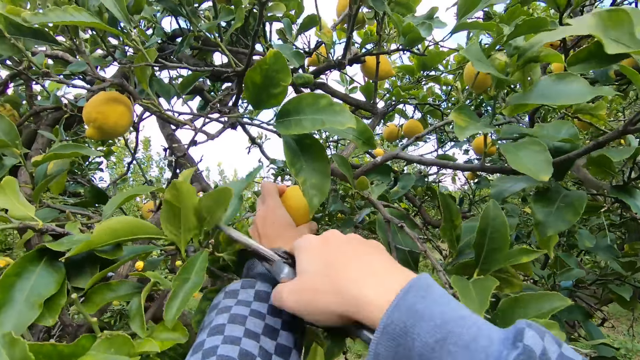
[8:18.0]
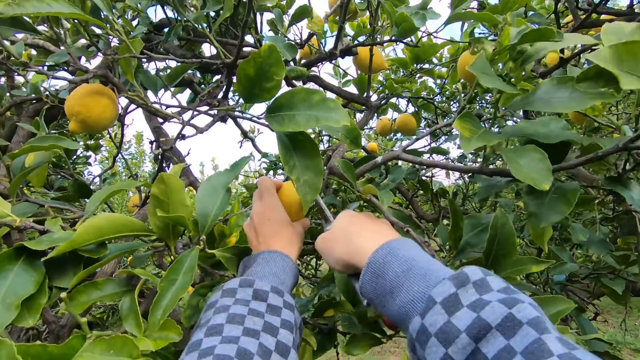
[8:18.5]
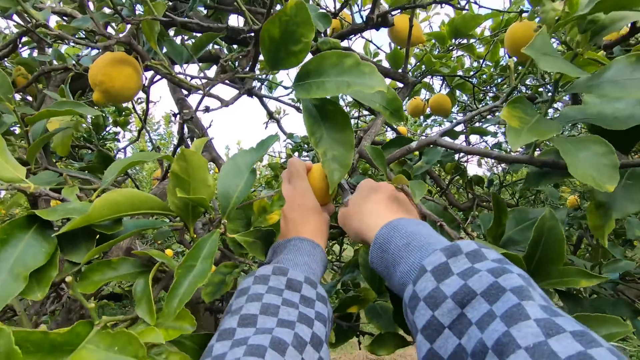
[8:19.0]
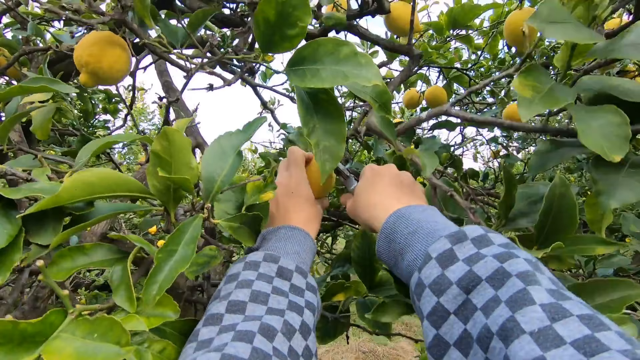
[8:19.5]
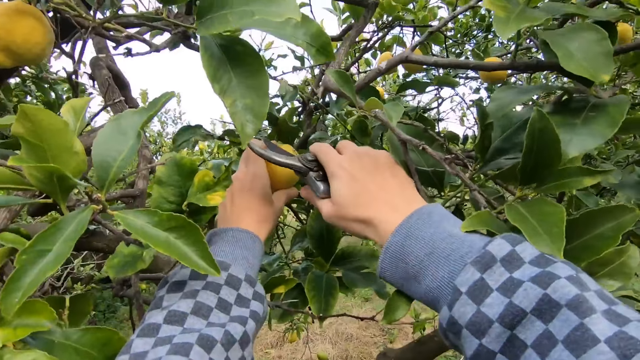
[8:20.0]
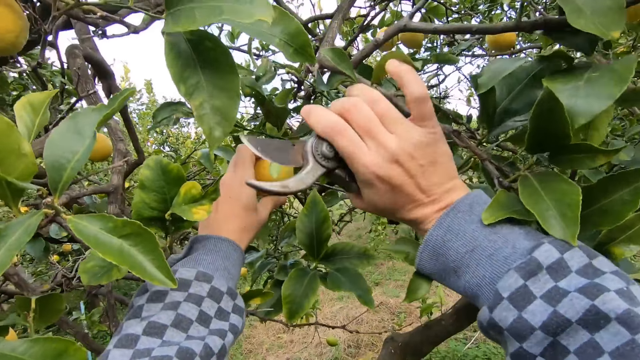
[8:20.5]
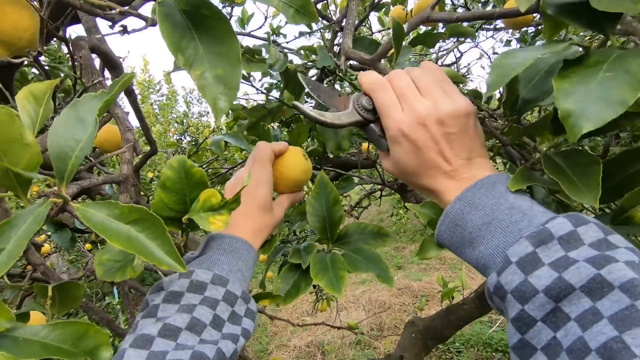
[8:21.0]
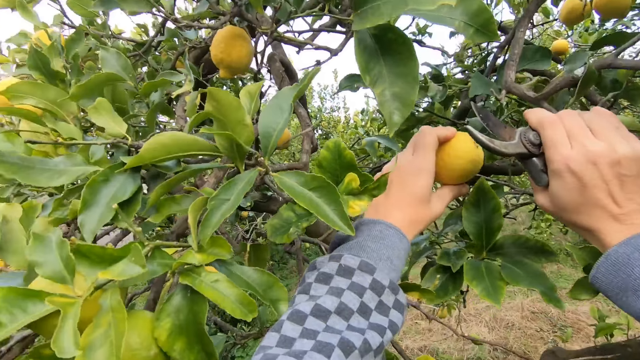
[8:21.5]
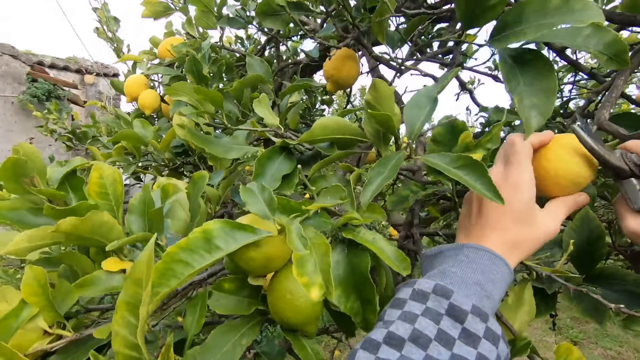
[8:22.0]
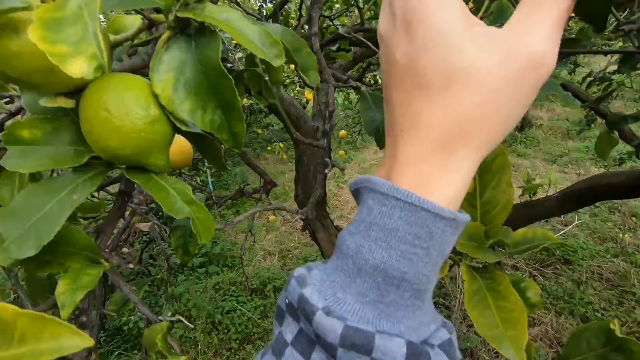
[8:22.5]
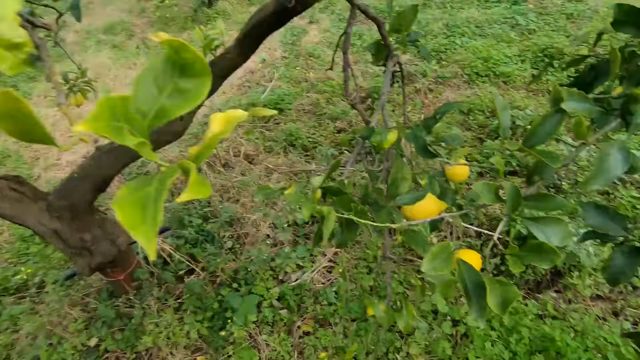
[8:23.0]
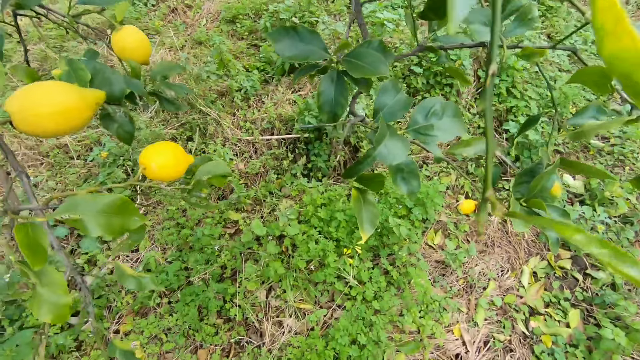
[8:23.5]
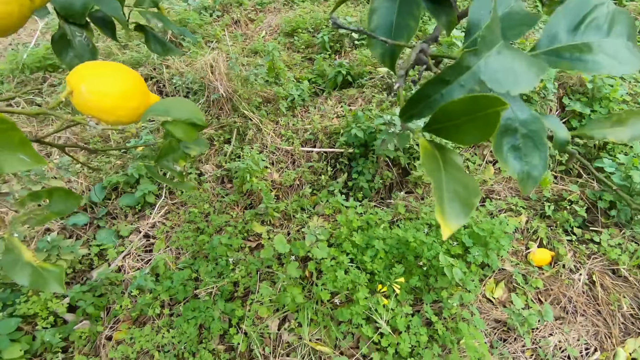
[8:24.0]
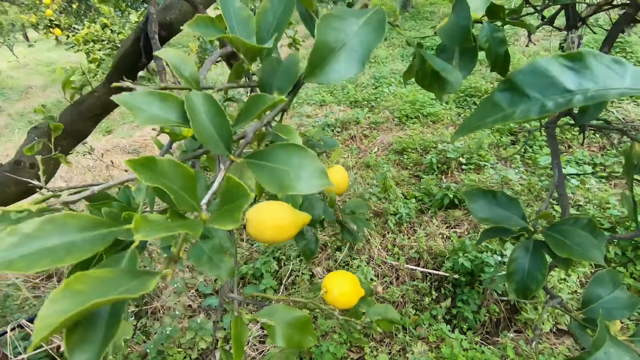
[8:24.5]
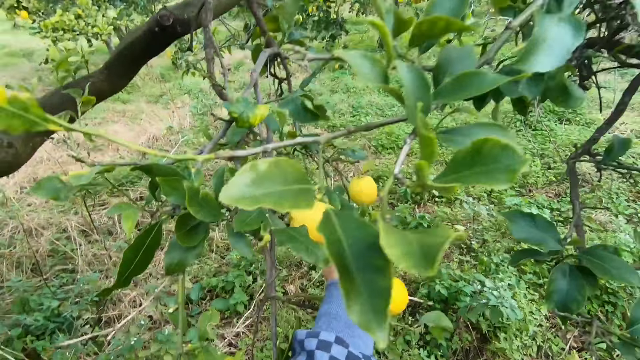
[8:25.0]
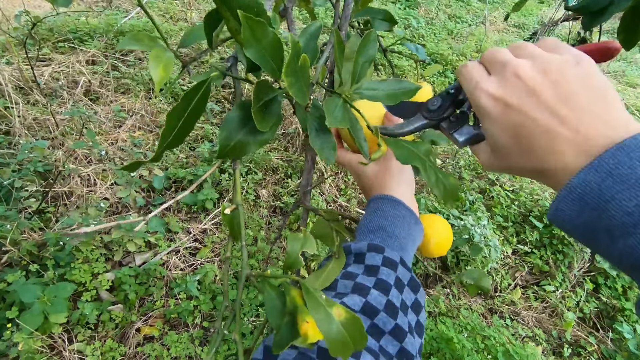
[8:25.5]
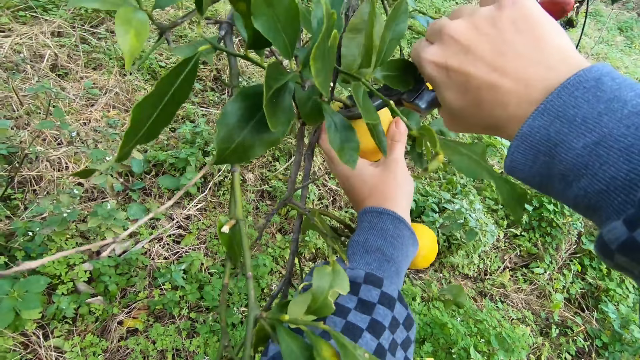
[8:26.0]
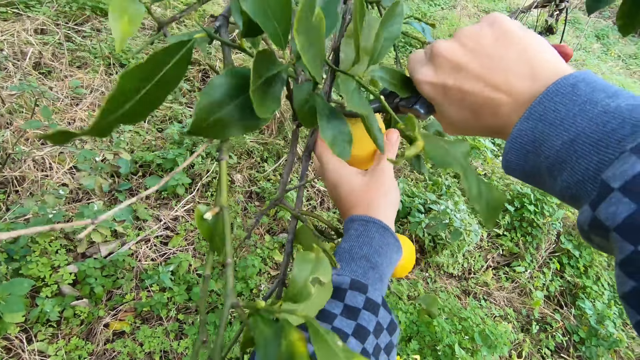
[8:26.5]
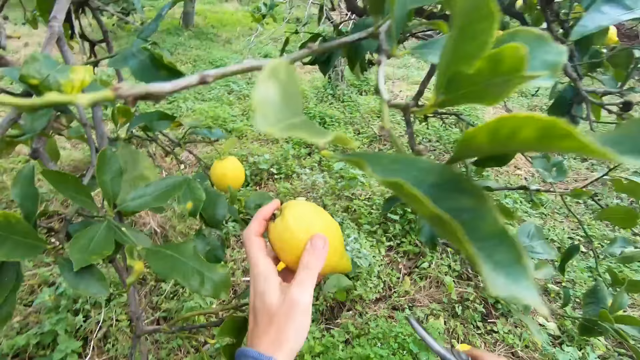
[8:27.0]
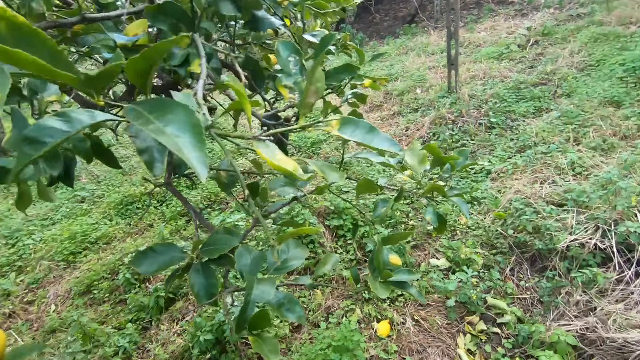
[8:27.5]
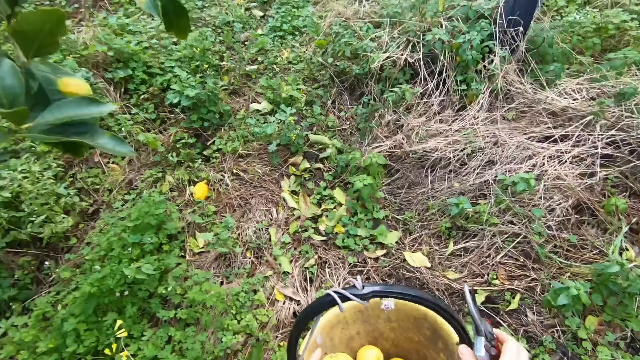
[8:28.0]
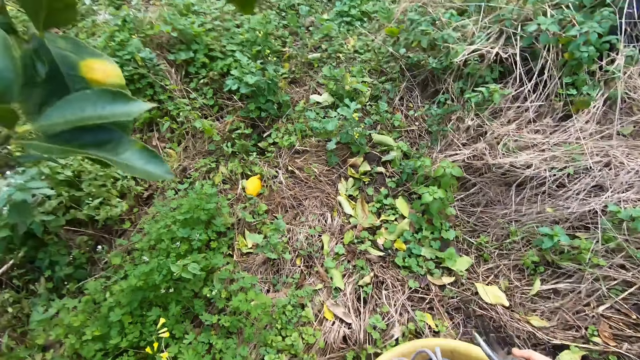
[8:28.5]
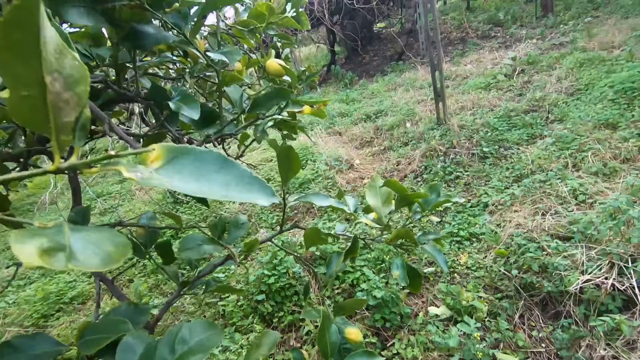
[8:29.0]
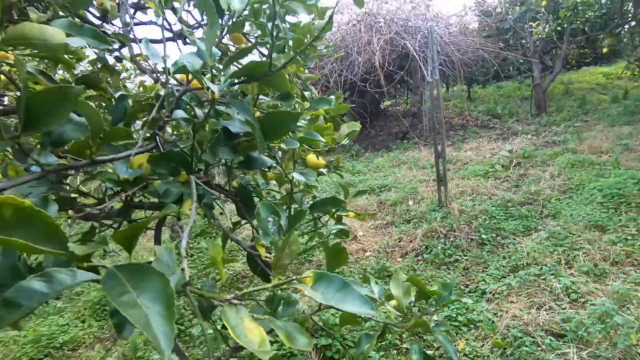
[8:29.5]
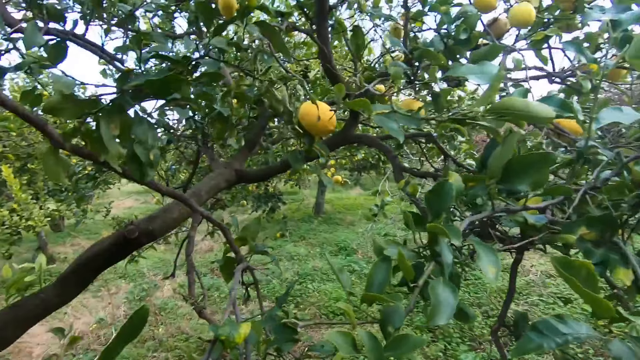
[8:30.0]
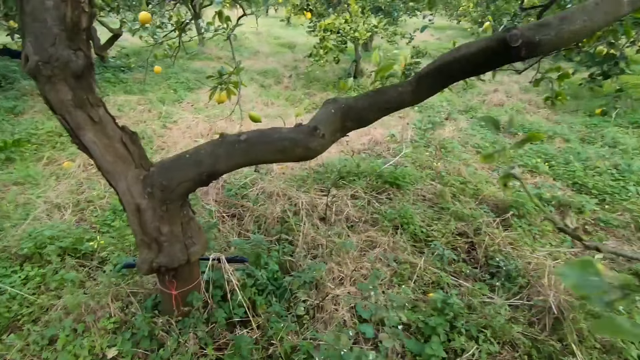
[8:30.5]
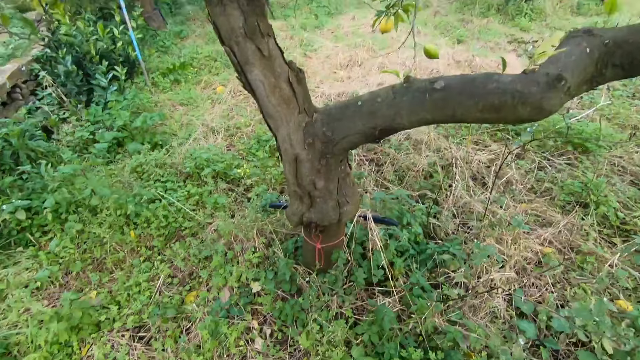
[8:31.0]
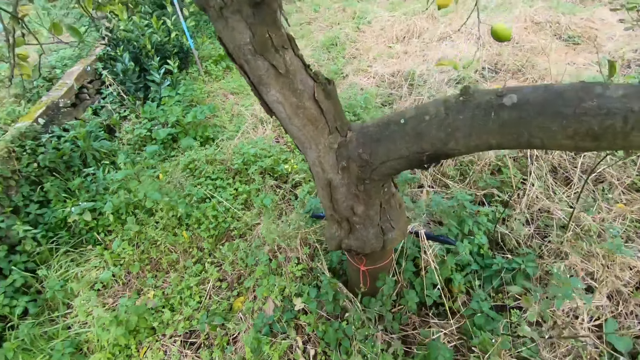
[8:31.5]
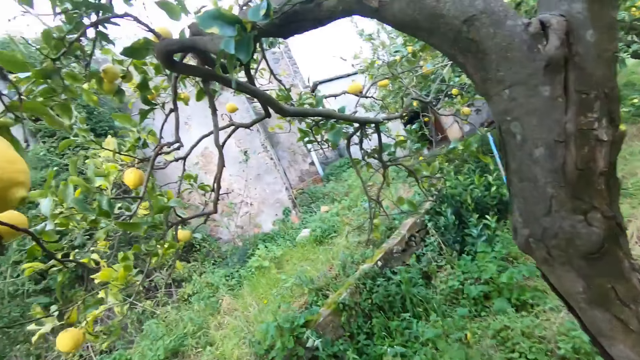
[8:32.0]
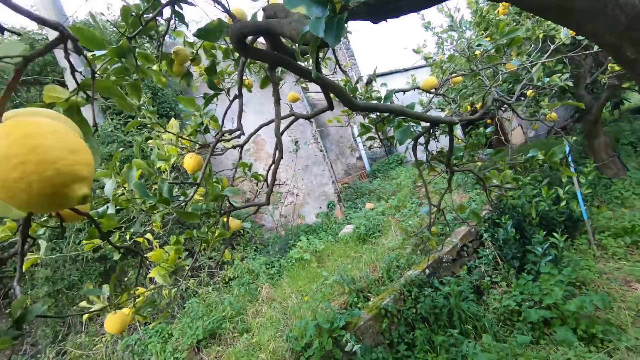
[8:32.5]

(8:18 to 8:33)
The camera wearer cuts the lemon from the tree with a pruning shear in his right hand. He looks around the tree and drops the fruit in the bucket. He holds a lemon on the tree with his left hand. He cuts the lemon from the tree with the pruning shear in his right hand. He looks around the tree and drops the fruit in the bucket. He looks around the tree and walks around under the tree.

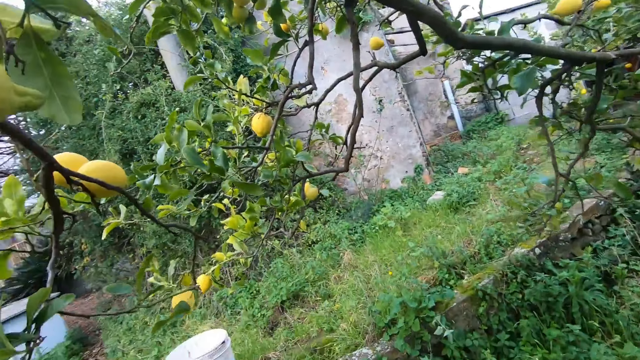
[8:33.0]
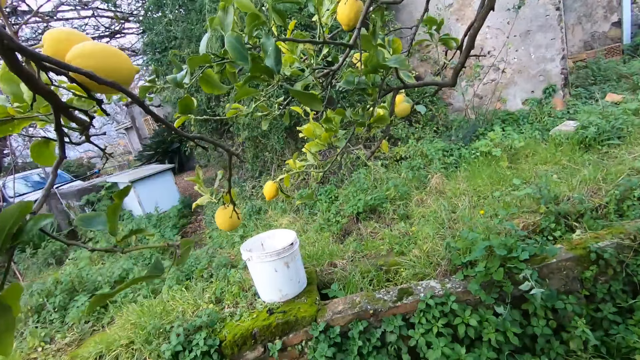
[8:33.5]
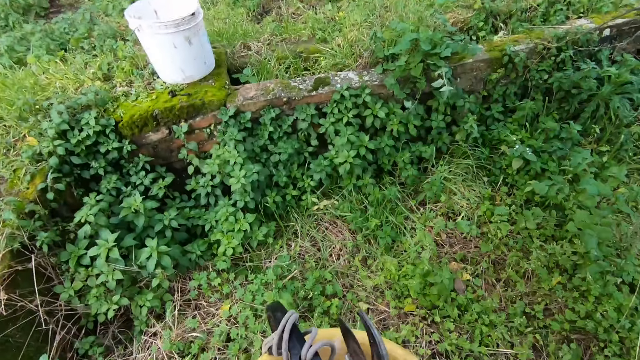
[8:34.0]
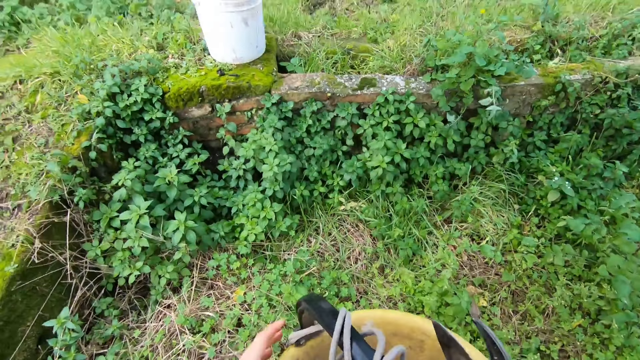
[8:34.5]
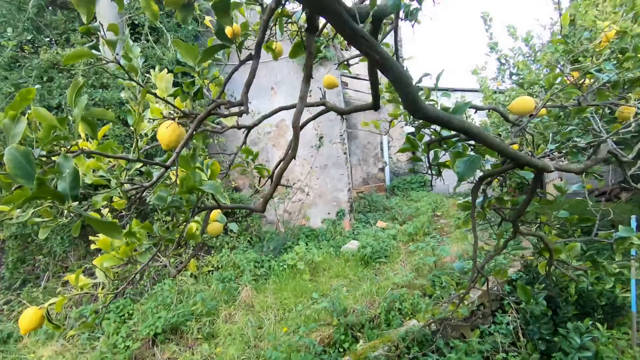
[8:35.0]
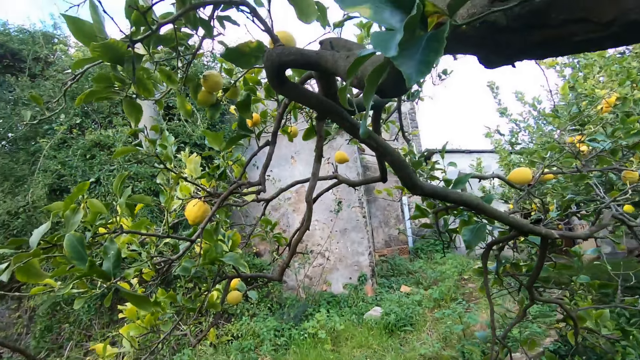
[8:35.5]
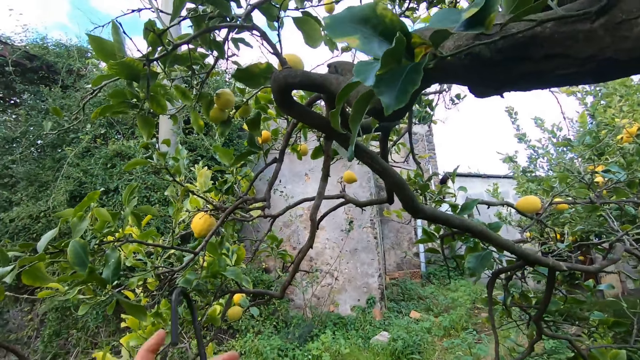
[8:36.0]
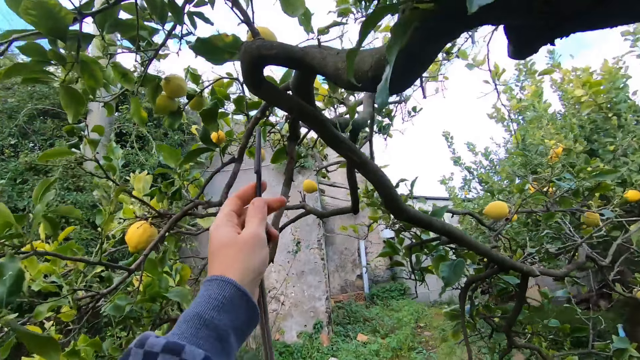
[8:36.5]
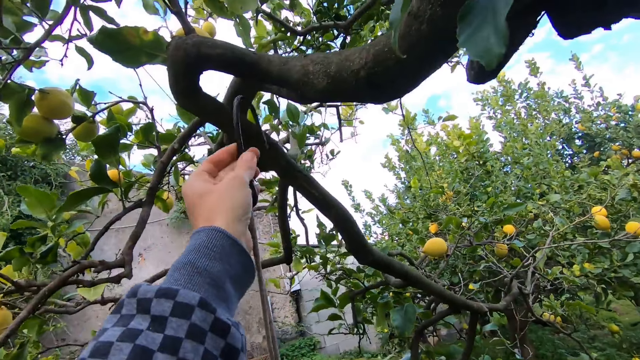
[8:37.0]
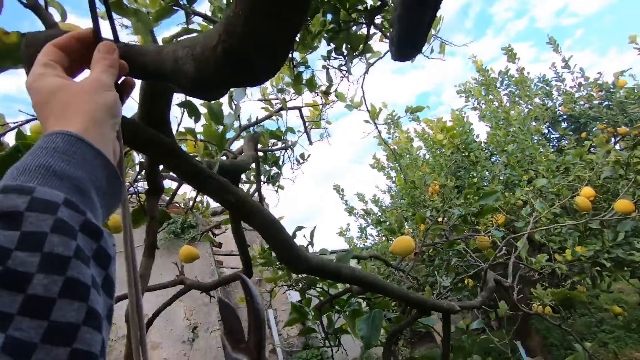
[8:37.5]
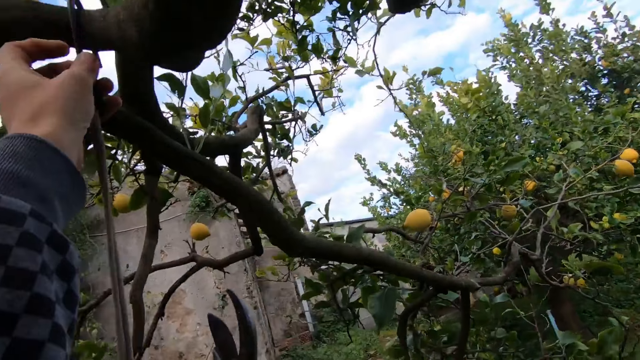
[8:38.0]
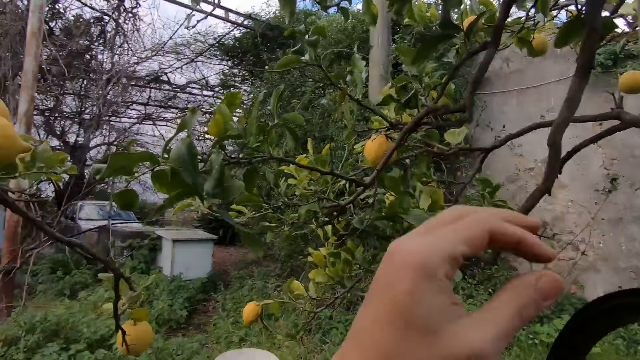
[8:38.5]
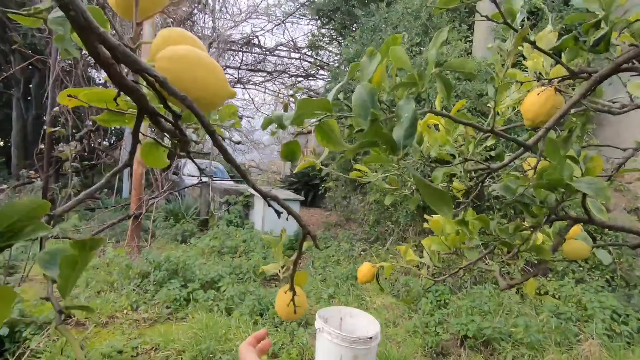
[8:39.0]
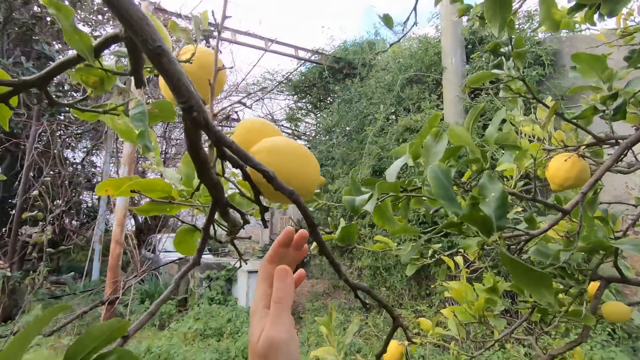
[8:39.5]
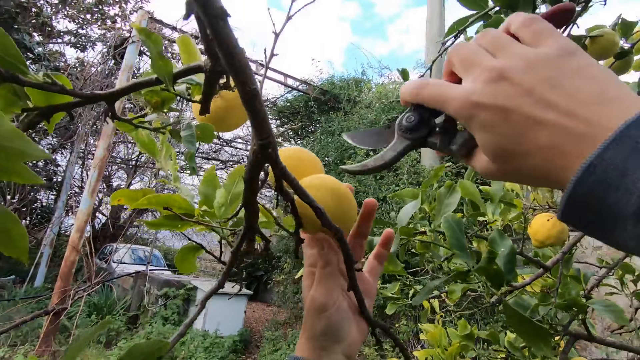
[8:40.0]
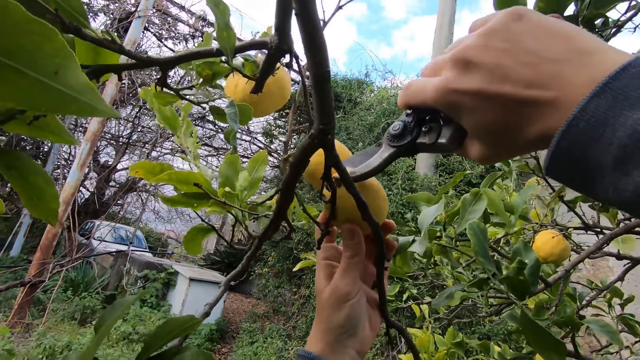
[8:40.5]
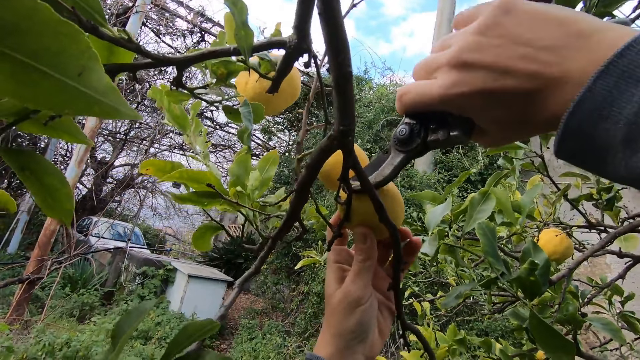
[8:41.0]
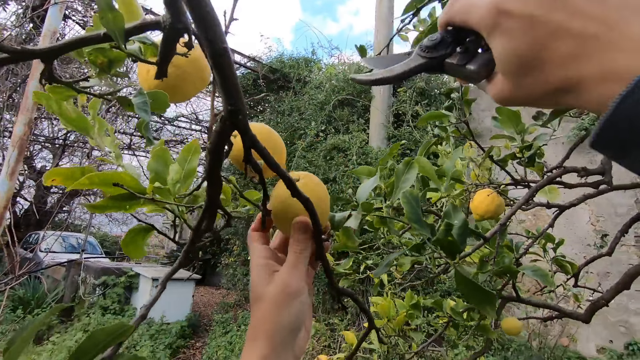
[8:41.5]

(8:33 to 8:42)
The camera wearer puts the fruits bucket on the ground. He stares at the fruits on the tree. He picks up the fruits bucket from the ground and hangs the bucket on the branch of the tree with both hands. He looks around the tree. He holds a lemon on the tree with his left hand. He cuts the lemon from the tree with a pruning shear in his right hand.
